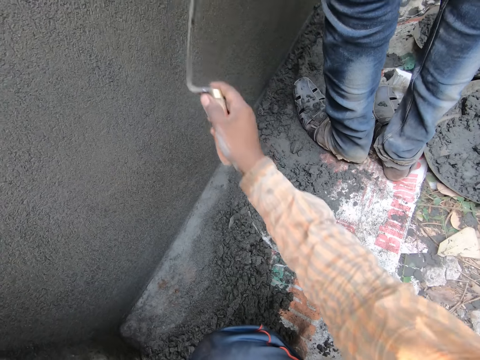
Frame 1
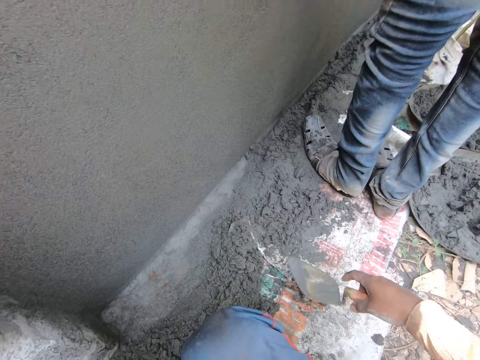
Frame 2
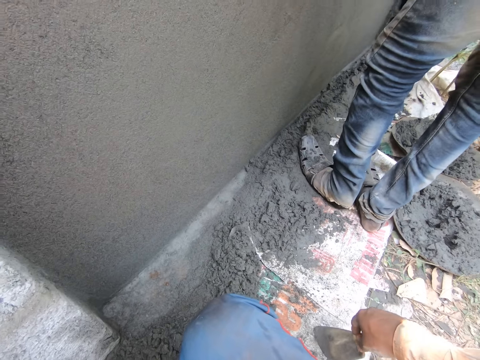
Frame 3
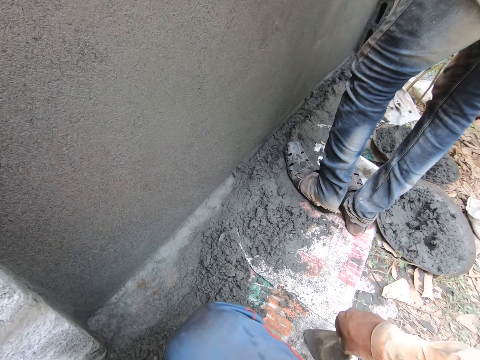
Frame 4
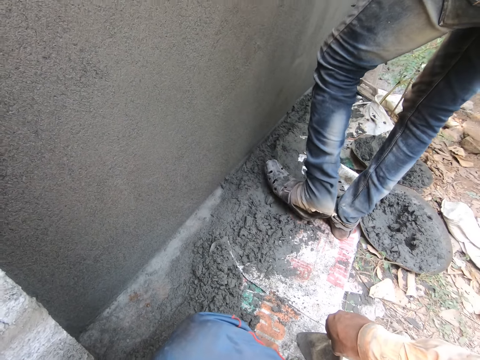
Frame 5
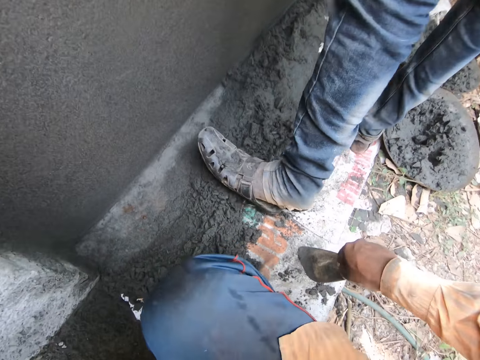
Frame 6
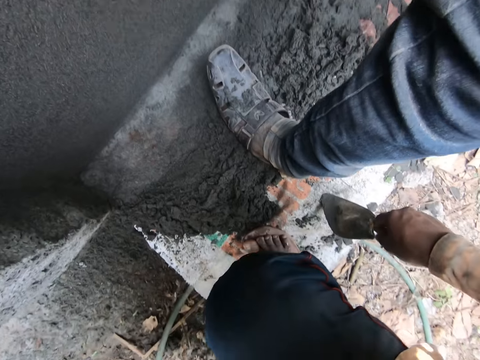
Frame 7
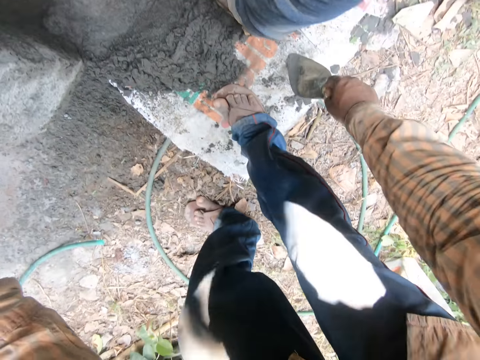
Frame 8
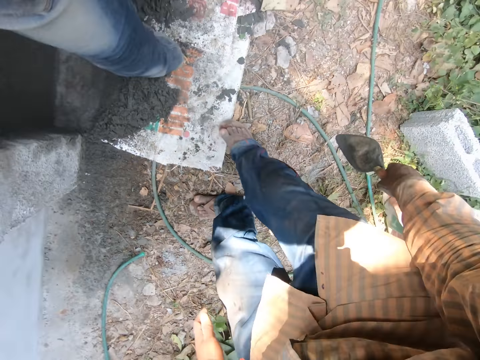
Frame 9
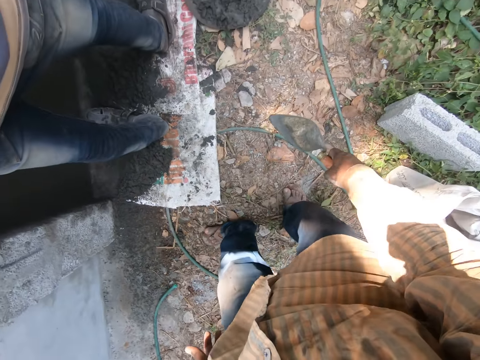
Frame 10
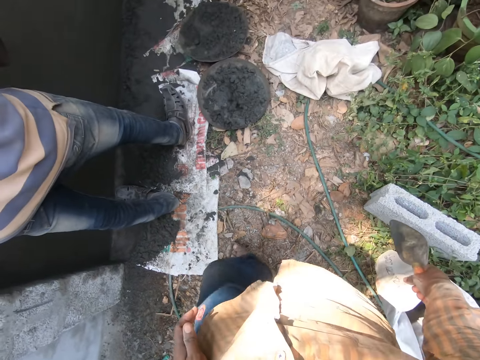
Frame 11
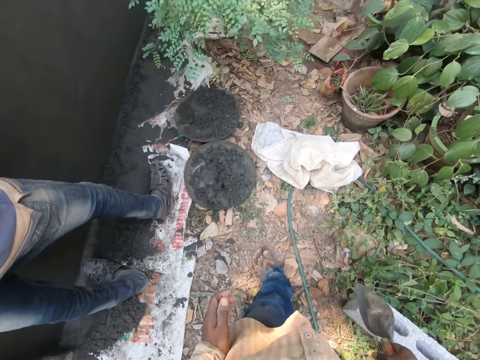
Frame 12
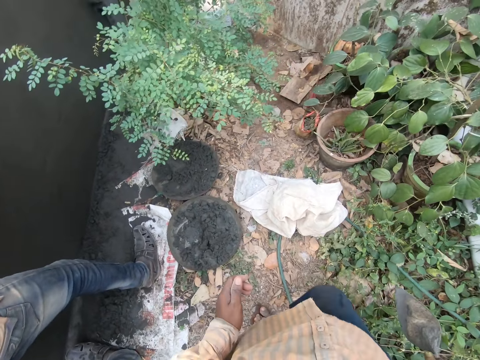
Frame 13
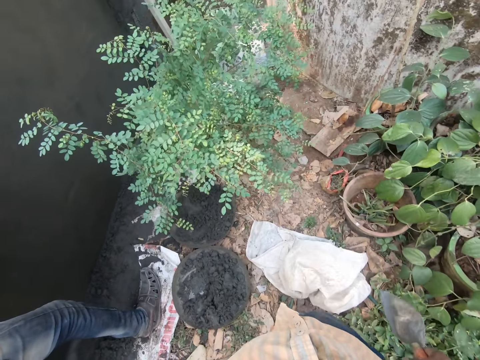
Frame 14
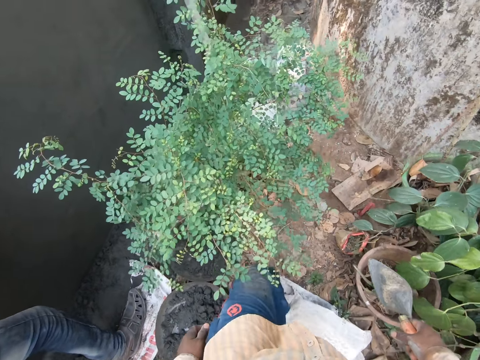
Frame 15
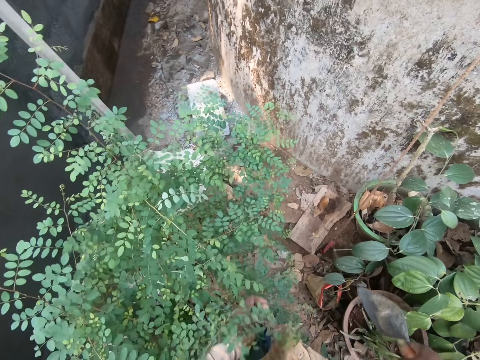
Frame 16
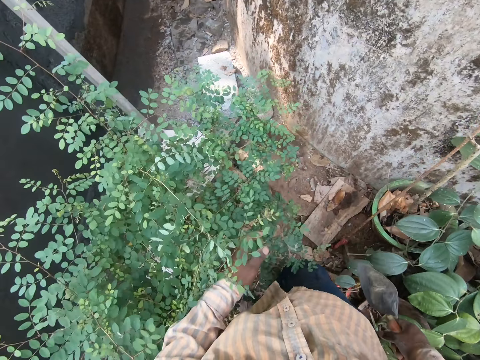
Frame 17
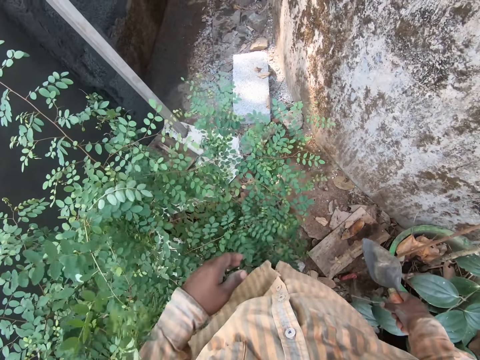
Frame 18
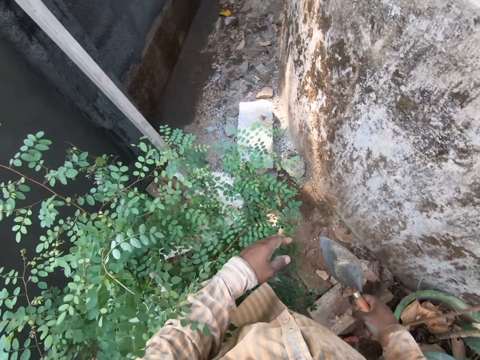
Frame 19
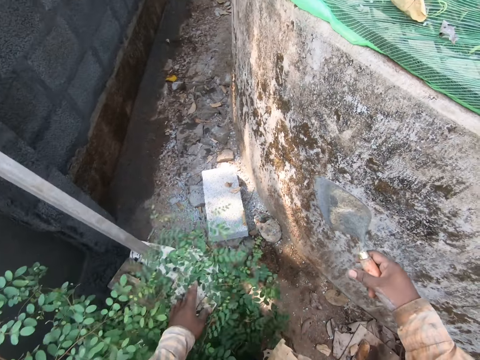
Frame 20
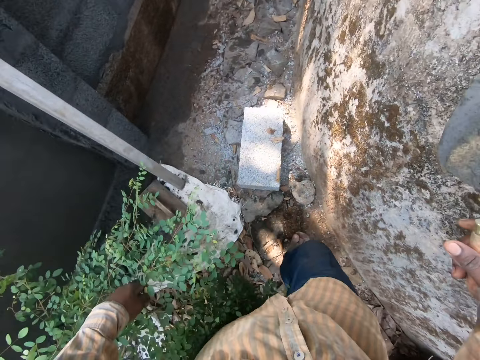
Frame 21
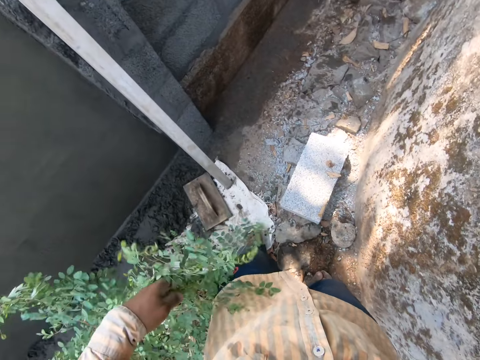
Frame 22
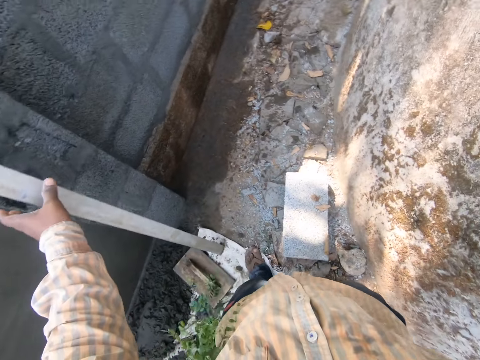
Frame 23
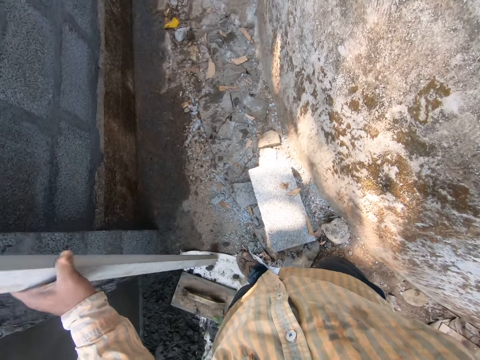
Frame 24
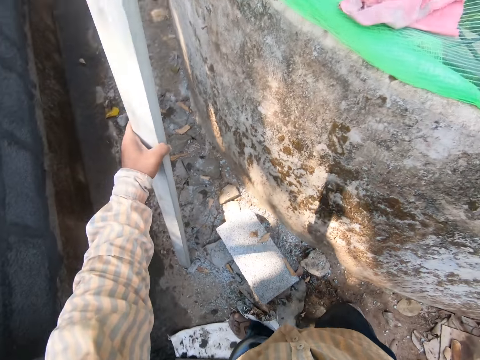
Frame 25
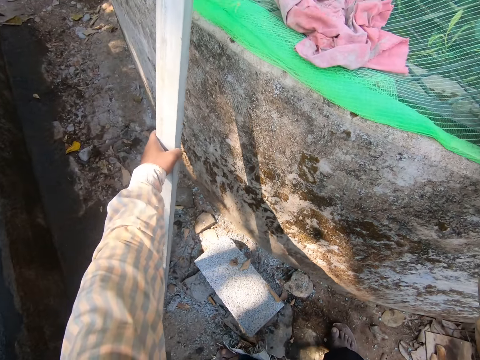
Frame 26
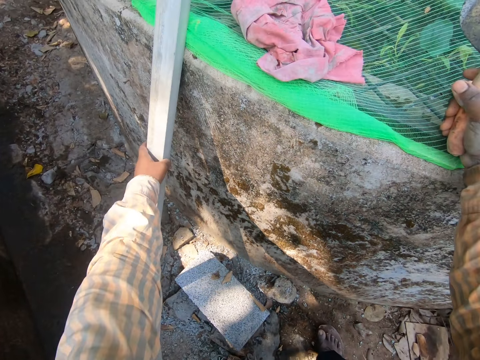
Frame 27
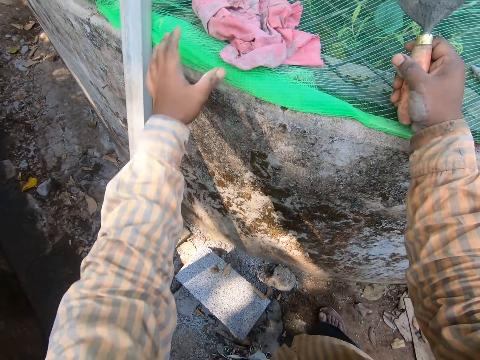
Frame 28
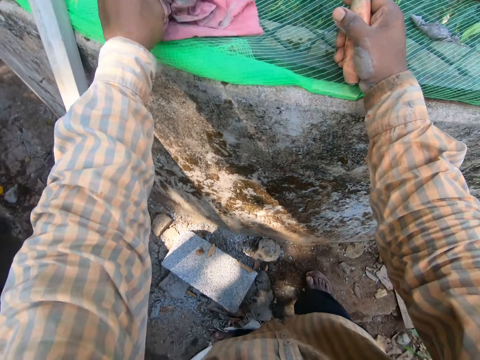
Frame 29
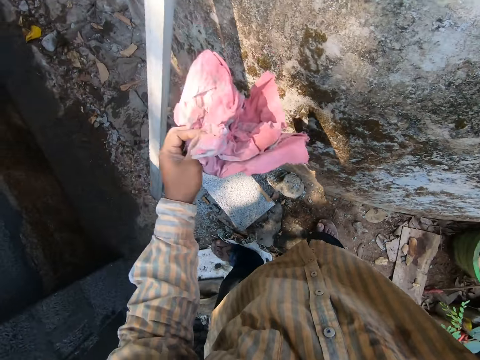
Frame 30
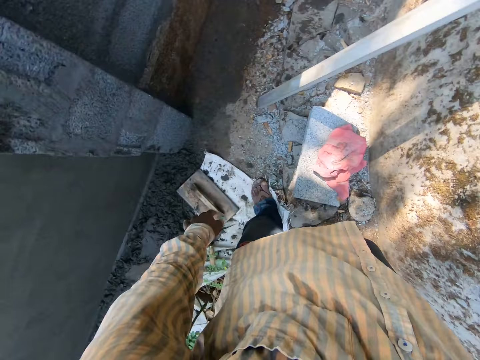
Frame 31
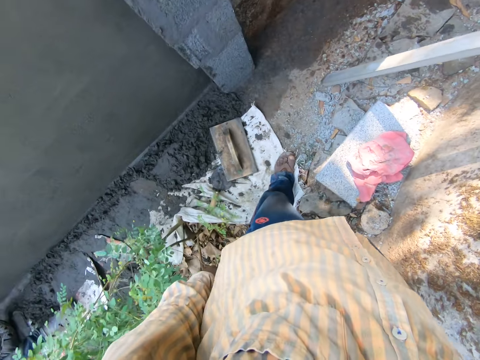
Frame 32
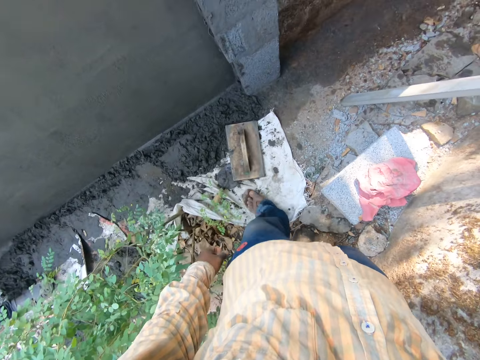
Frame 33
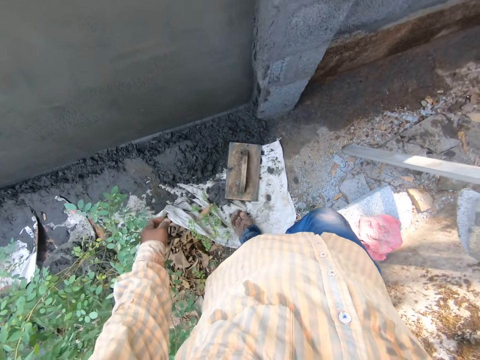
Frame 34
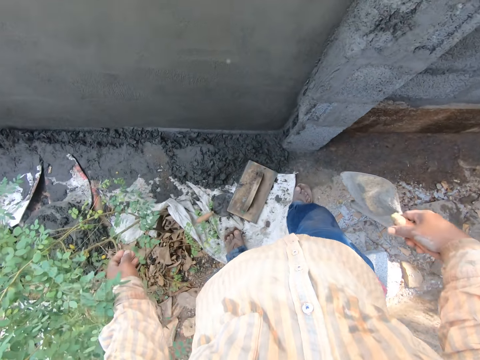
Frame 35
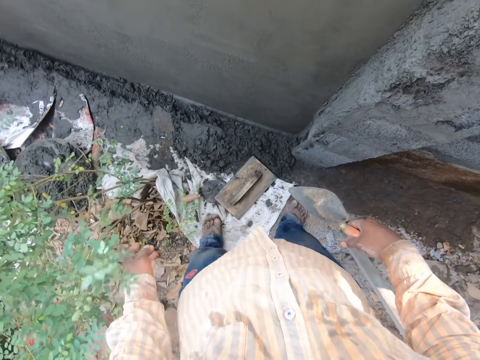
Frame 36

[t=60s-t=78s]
The camera wearer pins the hand trowel in his right hand to the sack on the floor. He stands and walks away from the mortar on the sack on the floor. He picks up a spirit level from the wall with his right hand. He puts a standing wood aside. He drops the spirit level in his left hand on the wall of a well. He picks up a cloth from the well with his left hand and drops the cloth in his left hand on the floor.

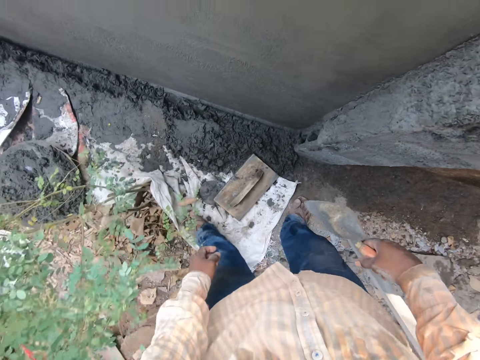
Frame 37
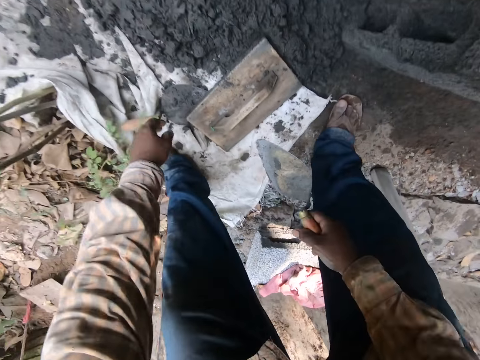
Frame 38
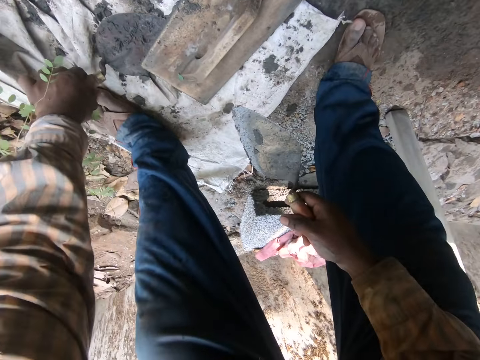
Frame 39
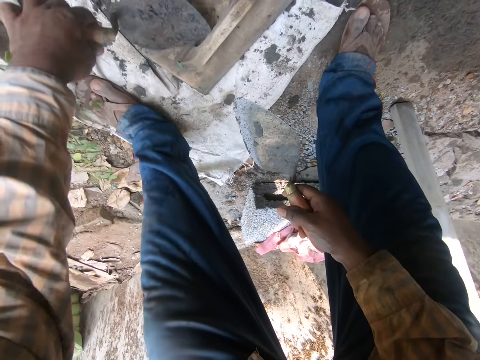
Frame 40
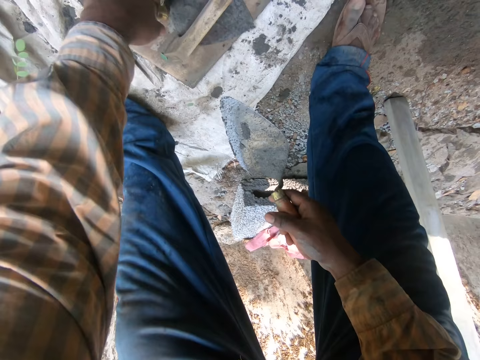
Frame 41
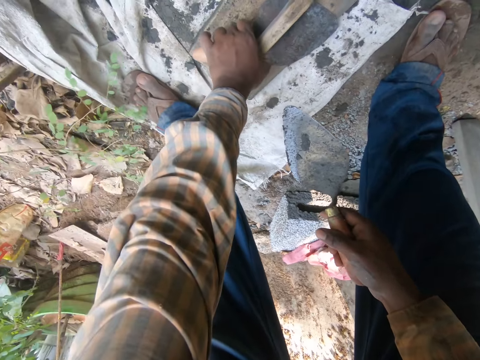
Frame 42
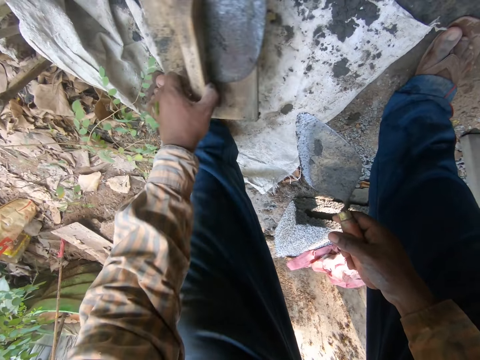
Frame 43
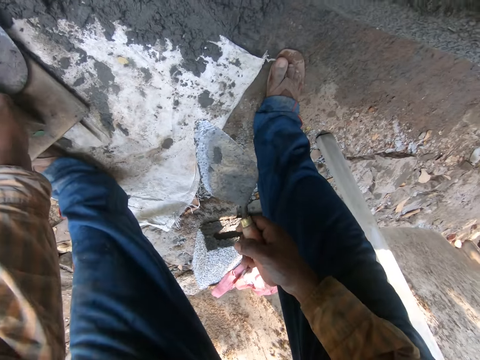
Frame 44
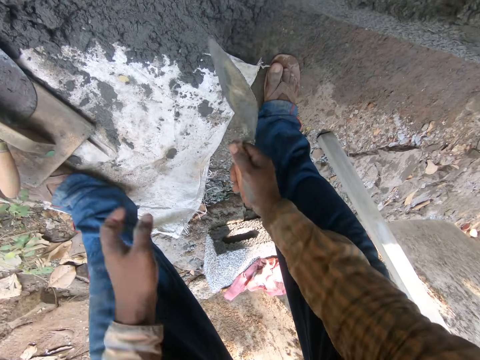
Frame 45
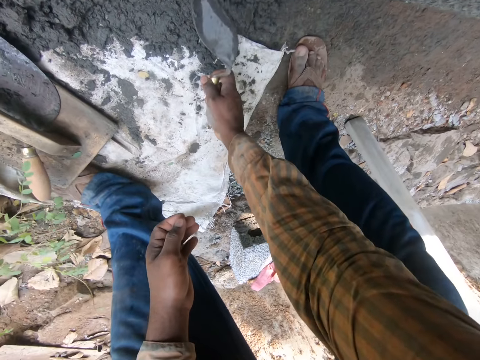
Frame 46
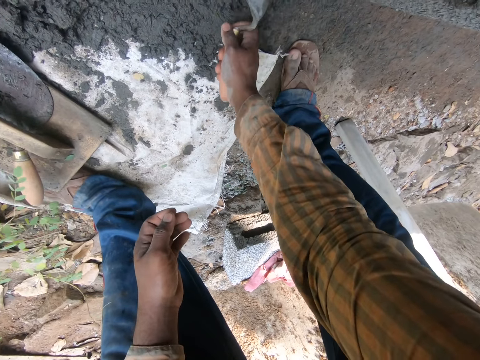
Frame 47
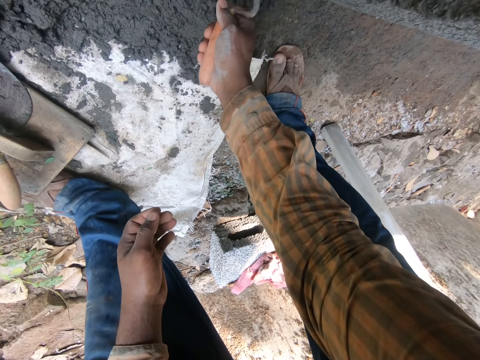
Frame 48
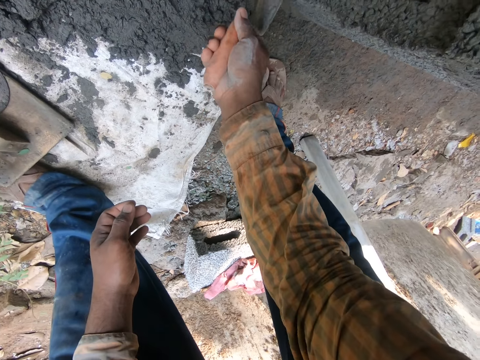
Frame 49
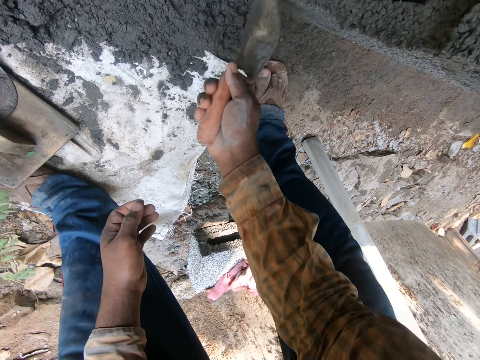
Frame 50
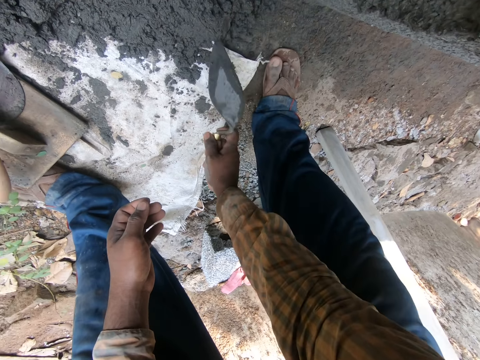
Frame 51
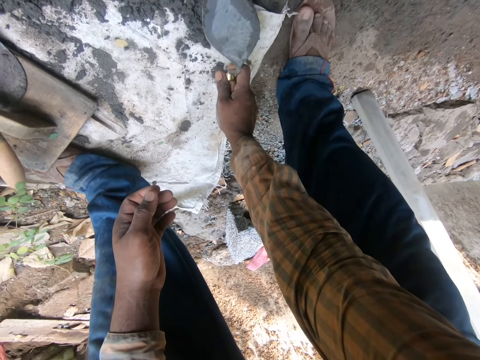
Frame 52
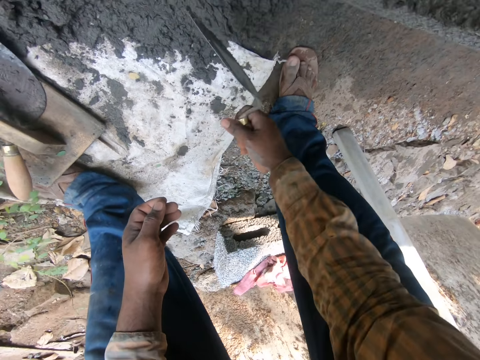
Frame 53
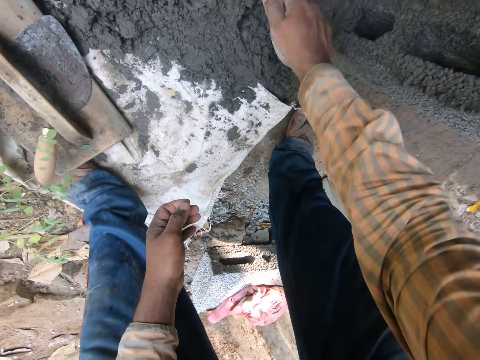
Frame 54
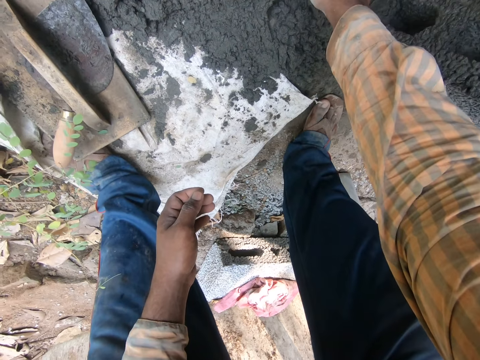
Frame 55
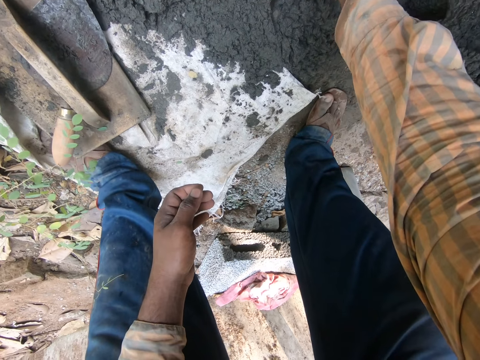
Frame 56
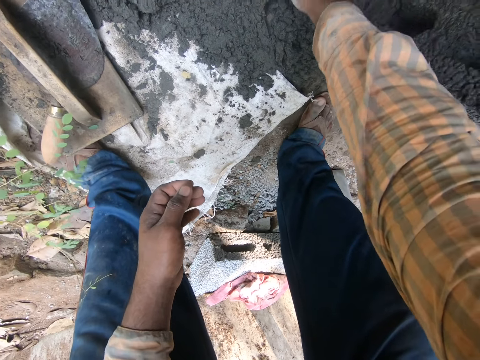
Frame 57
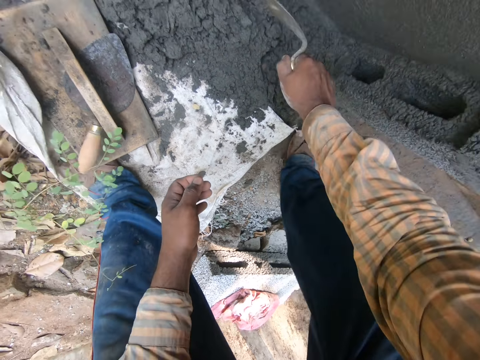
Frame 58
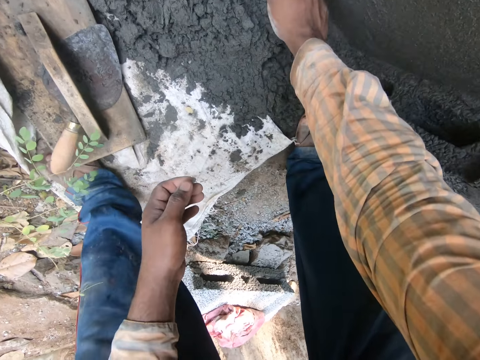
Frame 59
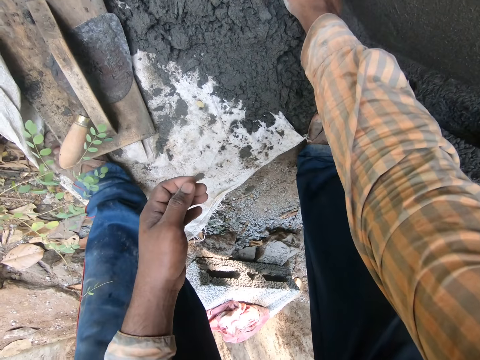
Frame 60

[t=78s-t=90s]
The camera wearer picks up a hand trowel from a sack on the floor with his left hand. He puts the hand trowel in his left hand on a plaster trowel on the sack on the floor. He moves the plaster trowel with the hand trowel on the sack with his left hand. He scrapes some mortar from the floor with the hand trowel in his right hand. He flattens cement using a flat while talking.
